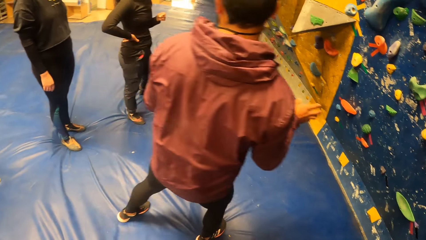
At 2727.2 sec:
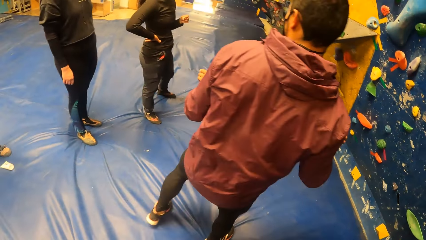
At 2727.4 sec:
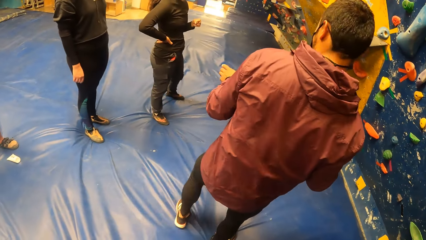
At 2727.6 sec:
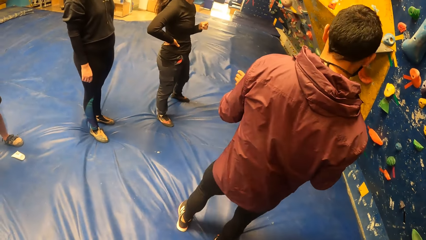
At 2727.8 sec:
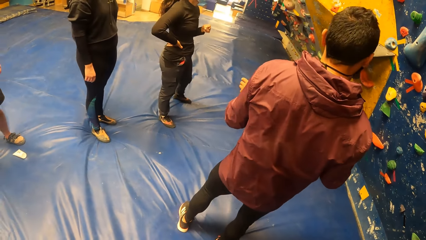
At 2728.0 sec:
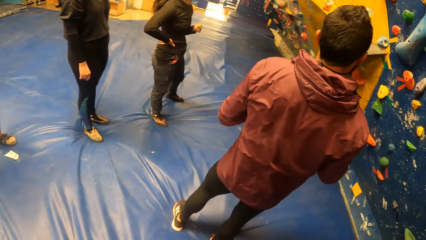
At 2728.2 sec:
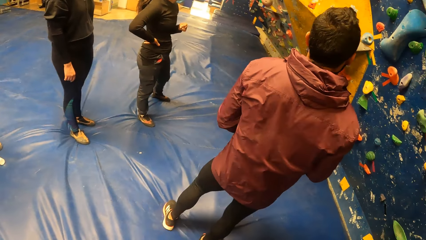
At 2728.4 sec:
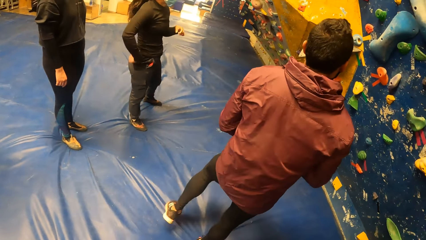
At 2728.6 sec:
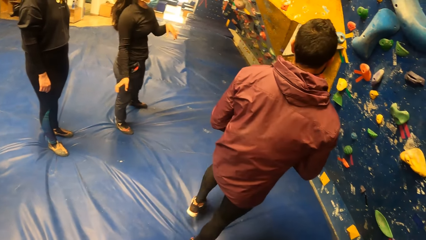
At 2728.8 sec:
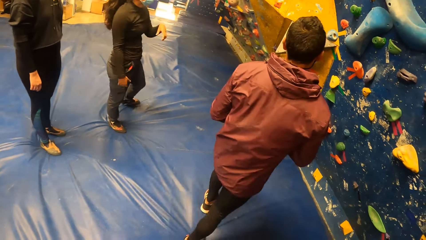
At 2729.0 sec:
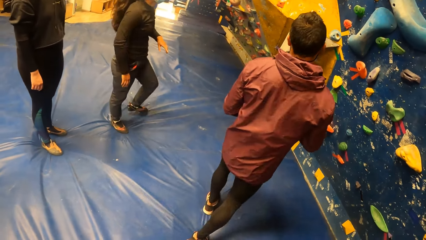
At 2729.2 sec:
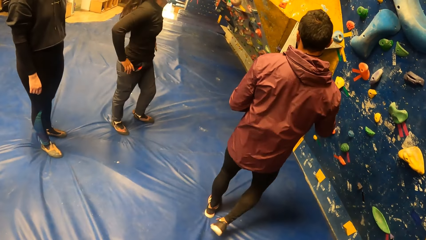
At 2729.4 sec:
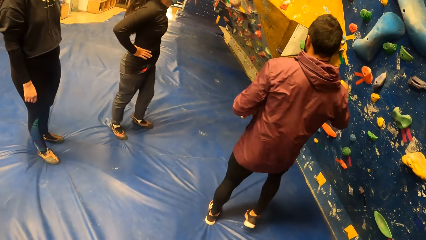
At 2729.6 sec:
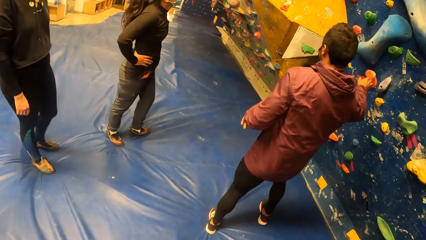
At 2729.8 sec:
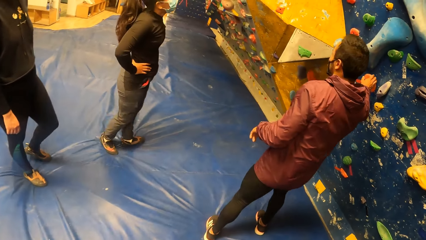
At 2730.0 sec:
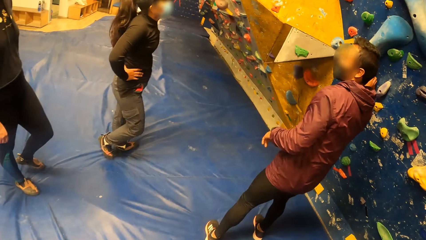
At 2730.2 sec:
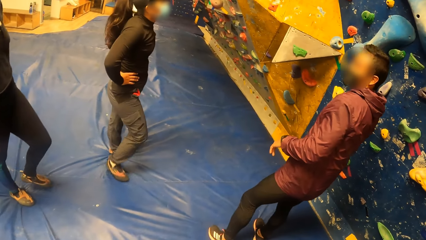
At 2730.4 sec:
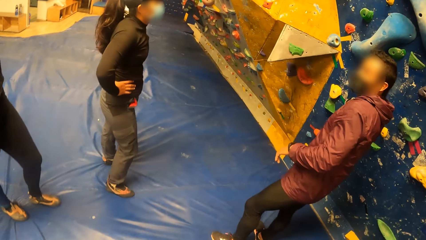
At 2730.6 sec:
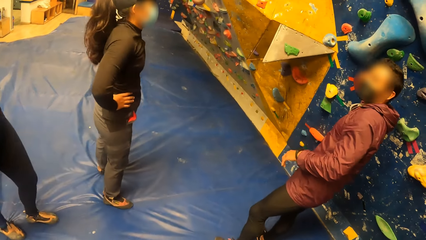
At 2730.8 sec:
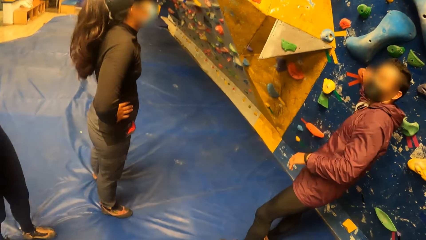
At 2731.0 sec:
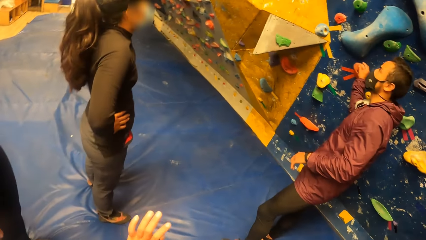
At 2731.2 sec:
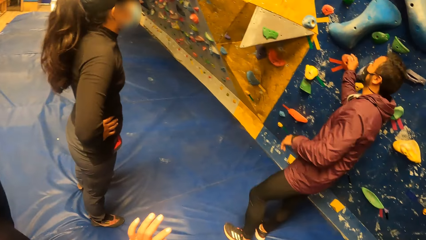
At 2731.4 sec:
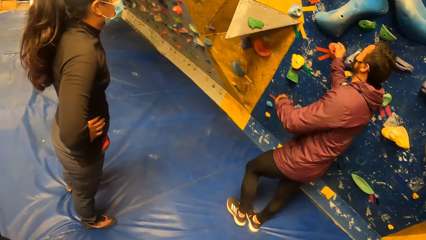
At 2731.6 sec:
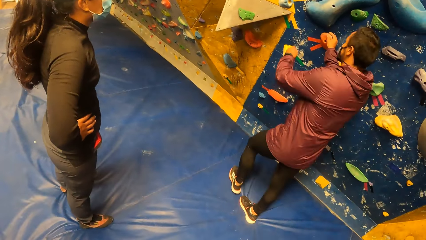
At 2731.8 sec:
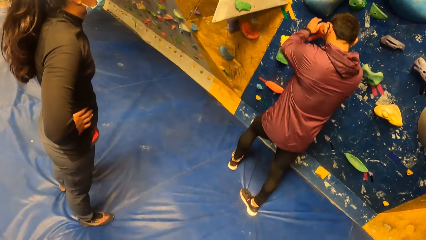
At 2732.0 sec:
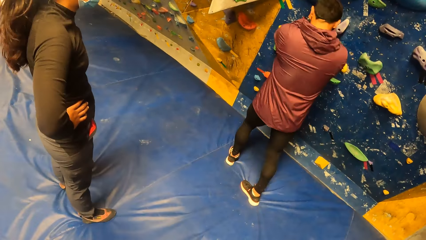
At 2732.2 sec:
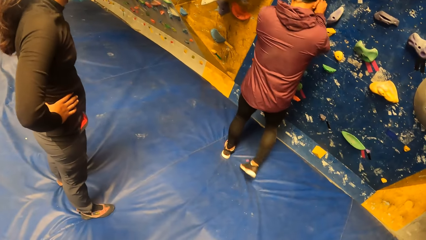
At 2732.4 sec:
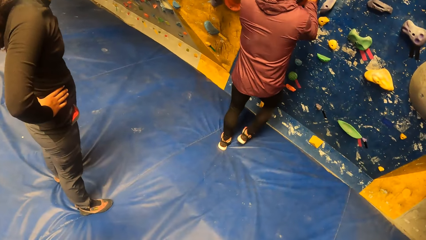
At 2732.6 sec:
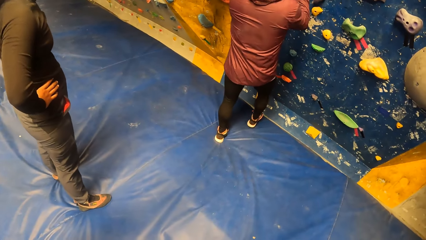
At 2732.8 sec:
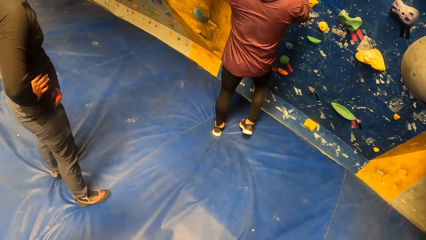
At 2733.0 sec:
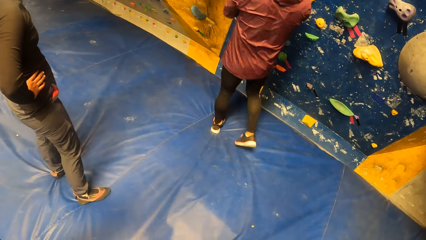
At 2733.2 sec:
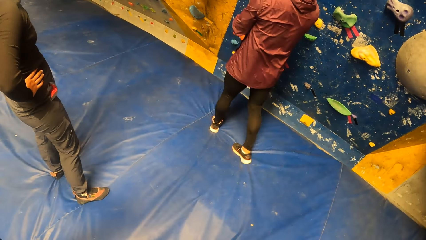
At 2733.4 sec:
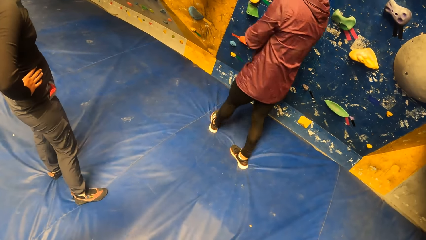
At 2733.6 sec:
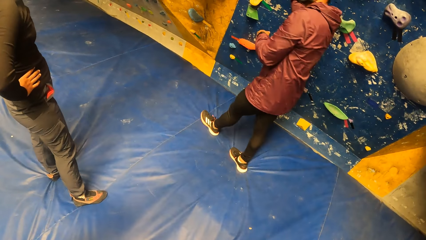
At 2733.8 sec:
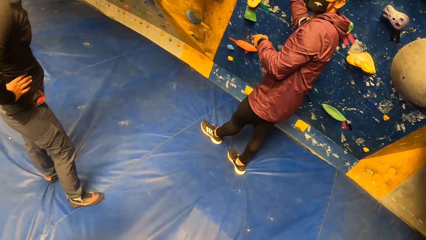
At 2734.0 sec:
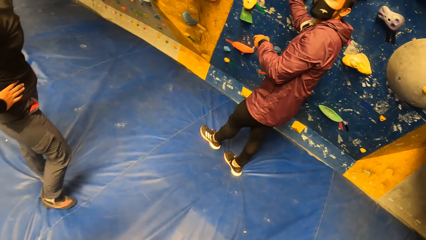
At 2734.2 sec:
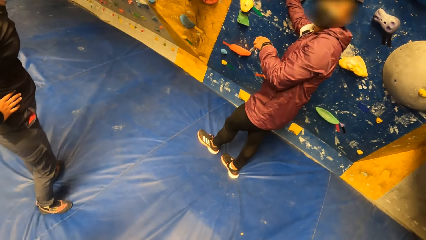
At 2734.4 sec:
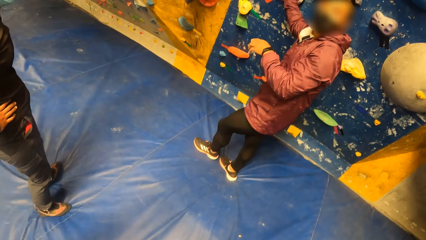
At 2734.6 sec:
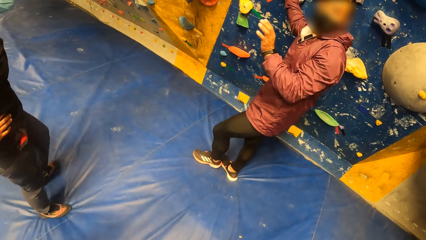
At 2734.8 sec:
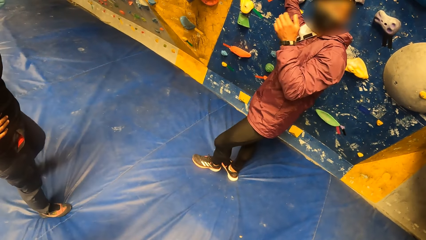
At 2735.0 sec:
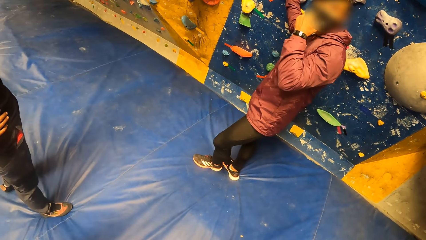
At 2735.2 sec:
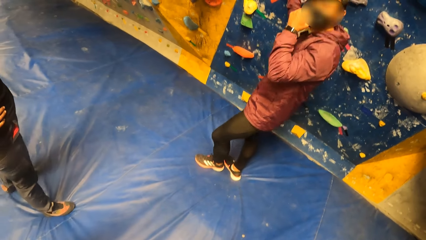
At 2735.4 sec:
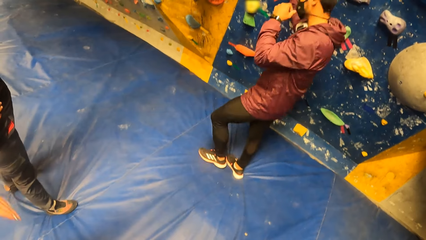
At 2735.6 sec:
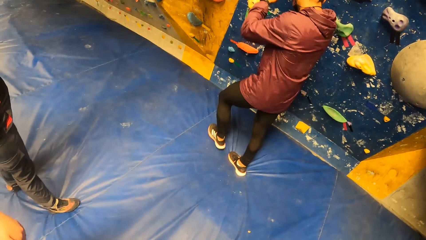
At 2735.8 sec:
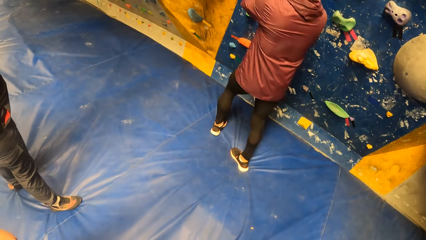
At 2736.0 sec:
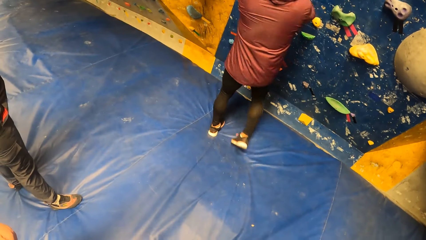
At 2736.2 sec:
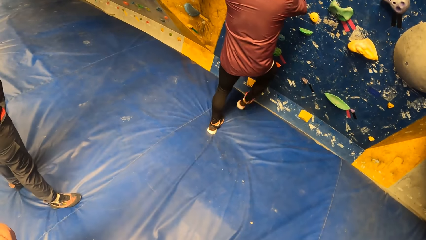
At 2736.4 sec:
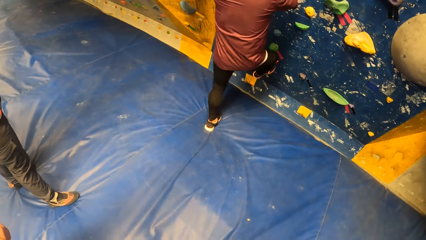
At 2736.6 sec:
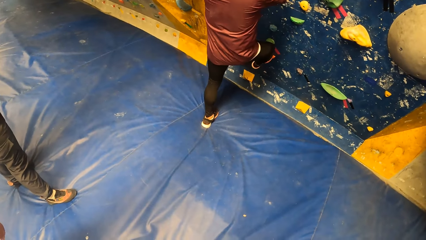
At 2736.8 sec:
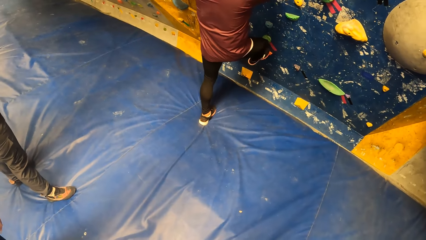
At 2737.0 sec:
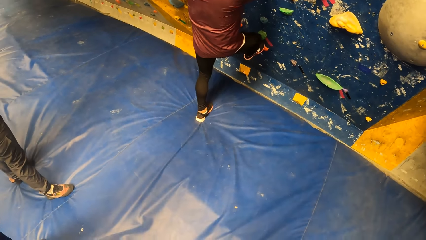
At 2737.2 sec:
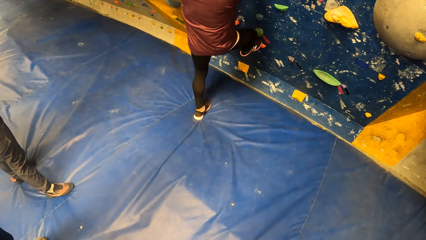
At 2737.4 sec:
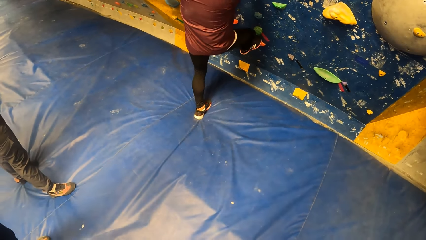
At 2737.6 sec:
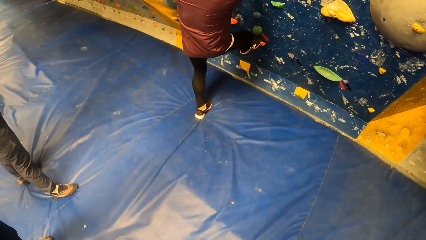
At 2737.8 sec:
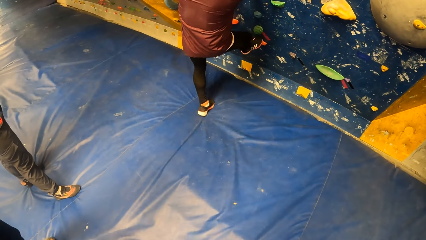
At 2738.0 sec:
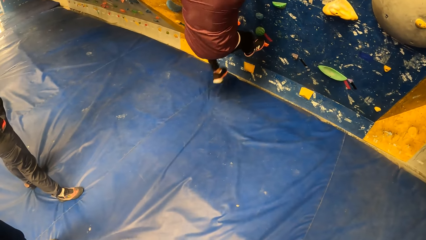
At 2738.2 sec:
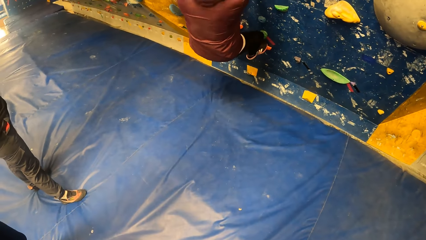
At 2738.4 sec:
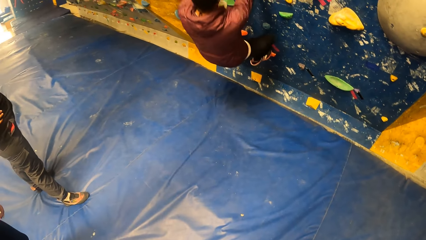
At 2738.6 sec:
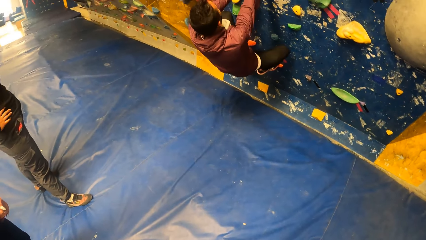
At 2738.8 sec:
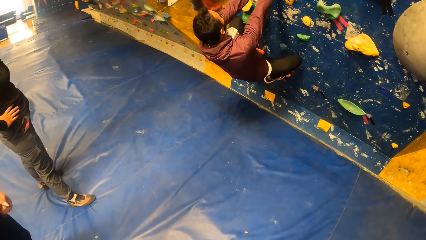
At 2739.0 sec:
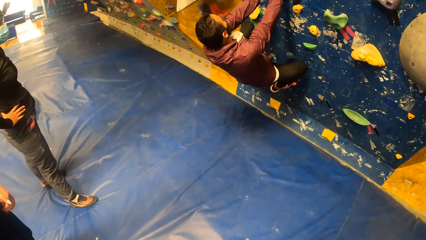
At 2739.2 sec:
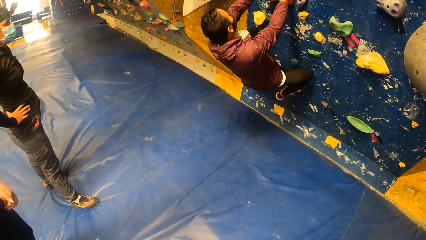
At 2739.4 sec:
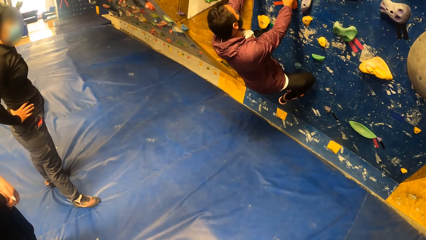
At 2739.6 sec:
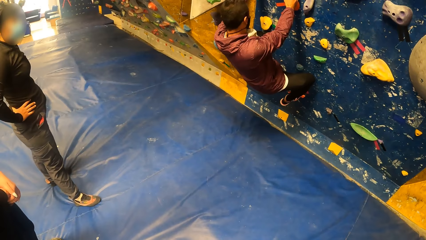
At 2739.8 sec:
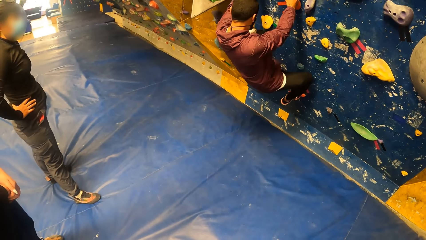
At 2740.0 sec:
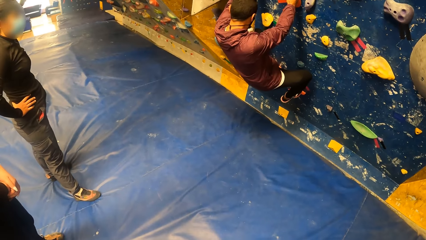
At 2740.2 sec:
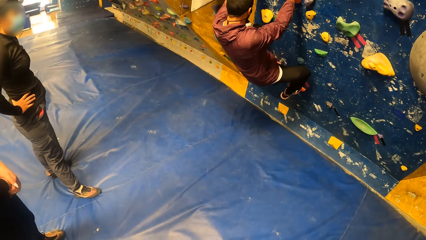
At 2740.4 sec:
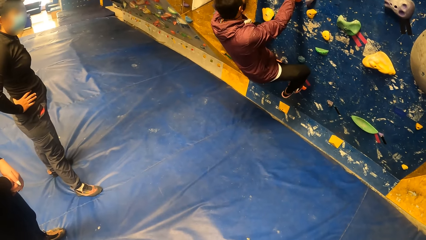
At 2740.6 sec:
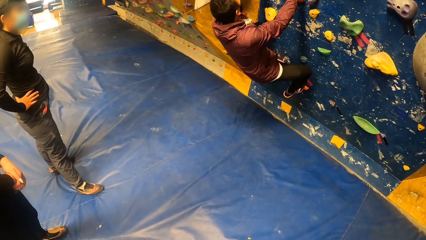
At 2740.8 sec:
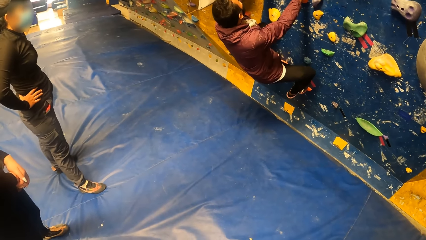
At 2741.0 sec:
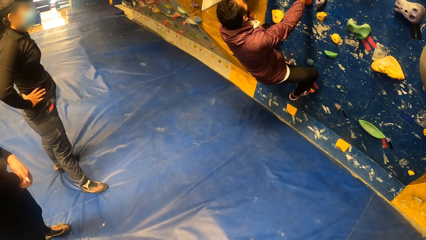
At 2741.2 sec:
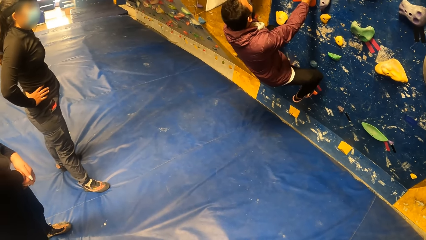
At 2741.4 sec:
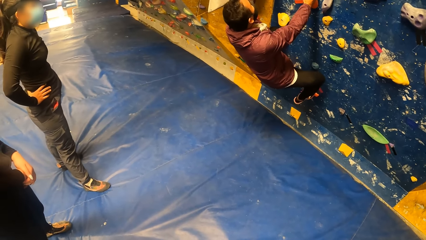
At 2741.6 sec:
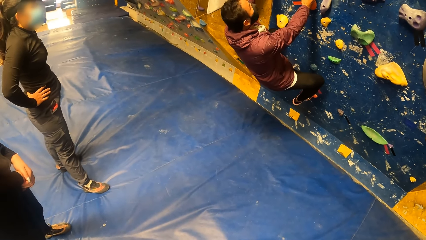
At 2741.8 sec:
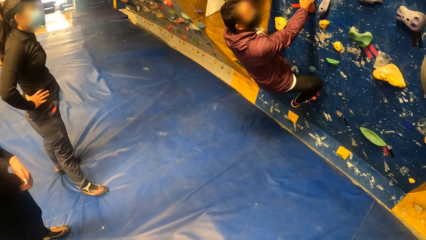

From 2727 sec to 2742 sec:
The man holds an orange boulder on a bouldering wall with his right hand. The camera wearer looks around. The man holds the orange boulder with both hands. The man climbs the bouldering wall.
